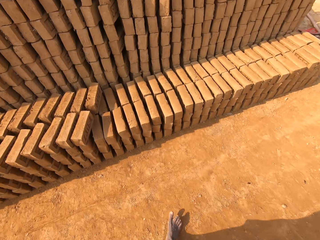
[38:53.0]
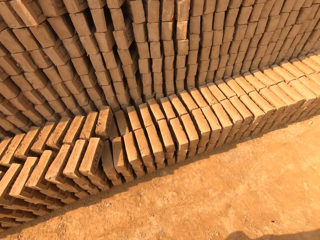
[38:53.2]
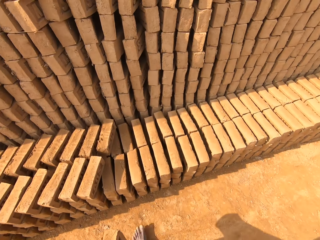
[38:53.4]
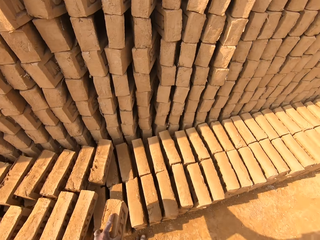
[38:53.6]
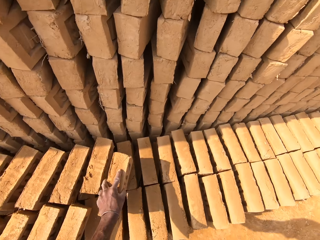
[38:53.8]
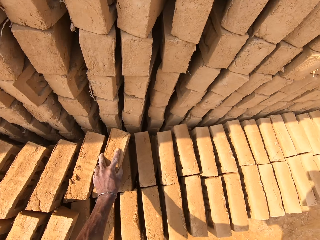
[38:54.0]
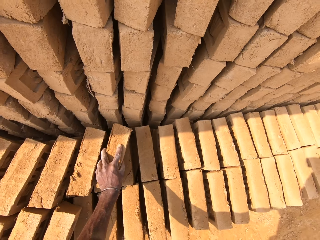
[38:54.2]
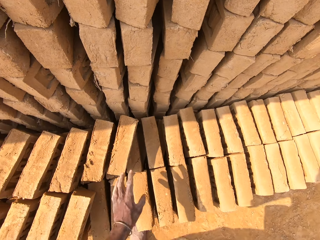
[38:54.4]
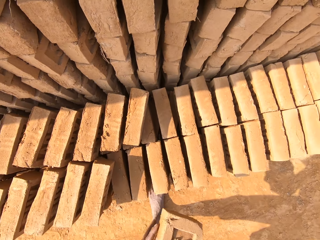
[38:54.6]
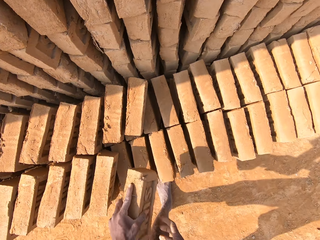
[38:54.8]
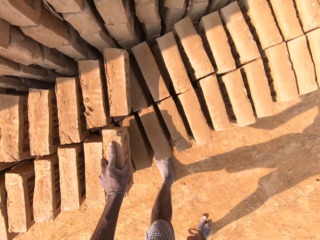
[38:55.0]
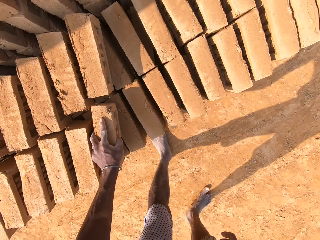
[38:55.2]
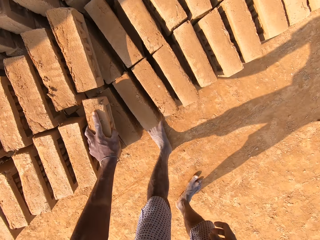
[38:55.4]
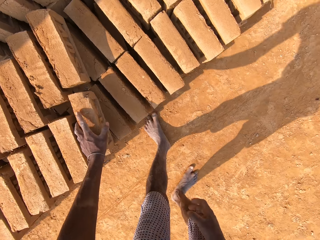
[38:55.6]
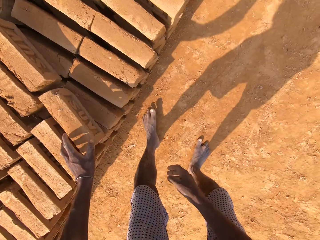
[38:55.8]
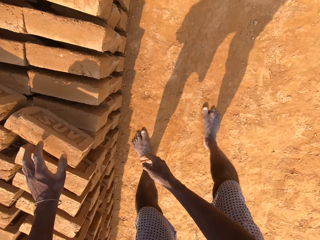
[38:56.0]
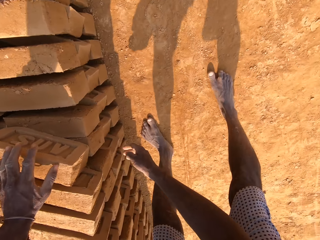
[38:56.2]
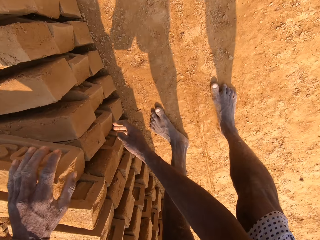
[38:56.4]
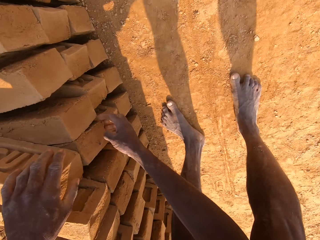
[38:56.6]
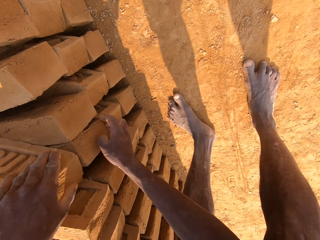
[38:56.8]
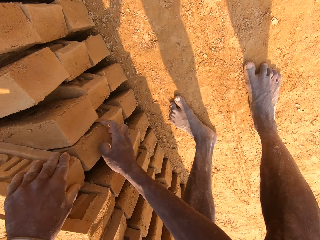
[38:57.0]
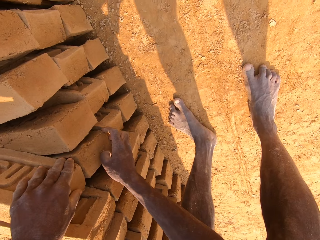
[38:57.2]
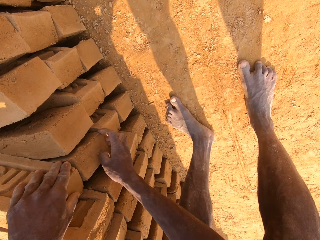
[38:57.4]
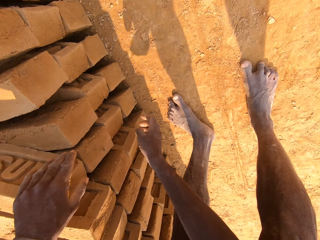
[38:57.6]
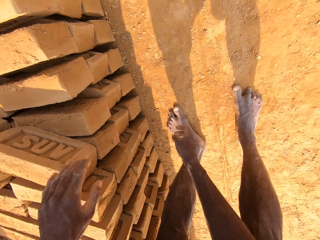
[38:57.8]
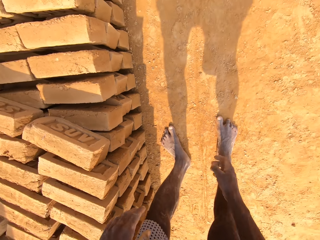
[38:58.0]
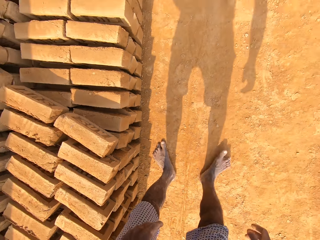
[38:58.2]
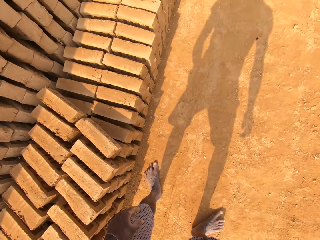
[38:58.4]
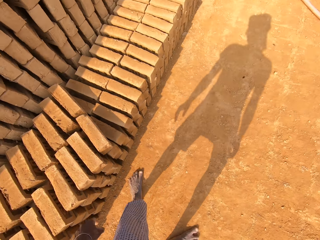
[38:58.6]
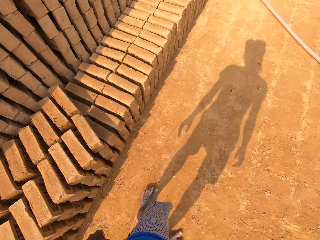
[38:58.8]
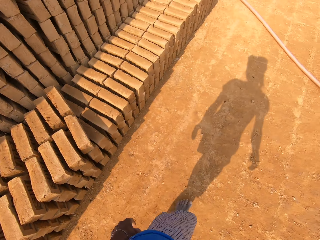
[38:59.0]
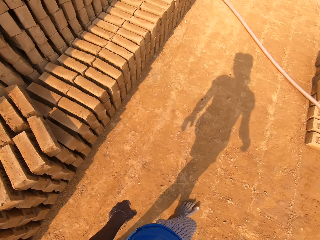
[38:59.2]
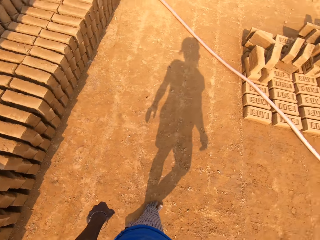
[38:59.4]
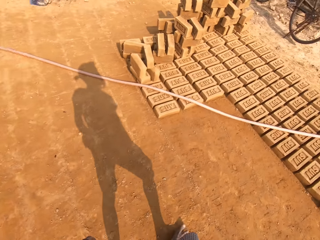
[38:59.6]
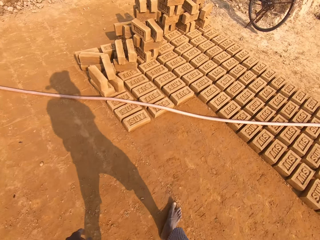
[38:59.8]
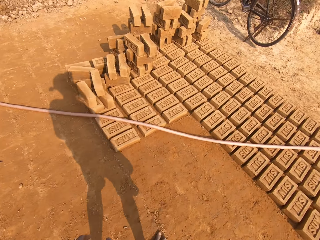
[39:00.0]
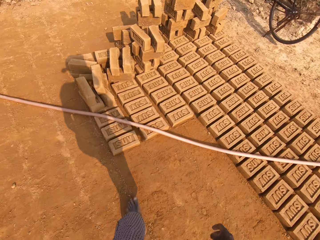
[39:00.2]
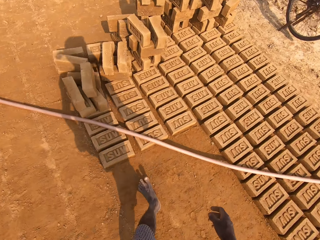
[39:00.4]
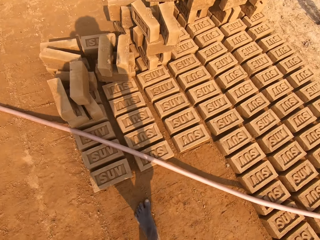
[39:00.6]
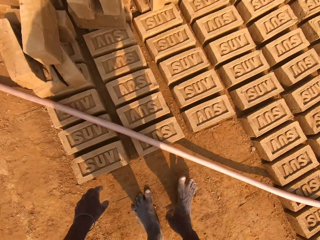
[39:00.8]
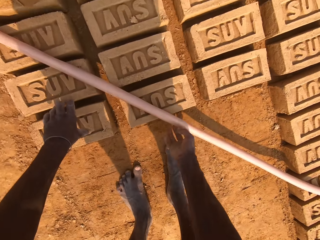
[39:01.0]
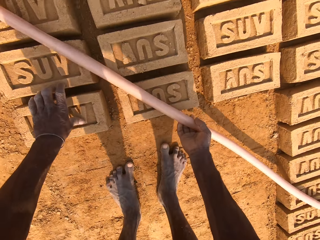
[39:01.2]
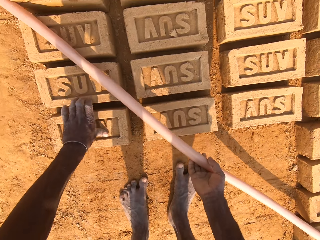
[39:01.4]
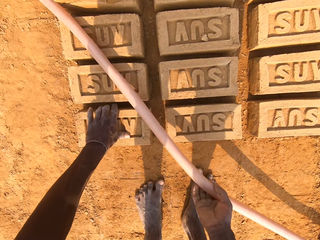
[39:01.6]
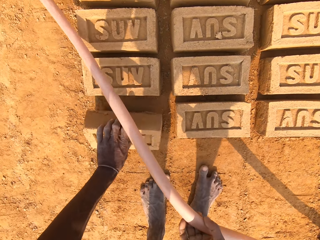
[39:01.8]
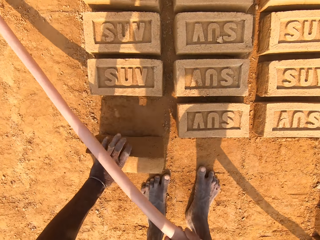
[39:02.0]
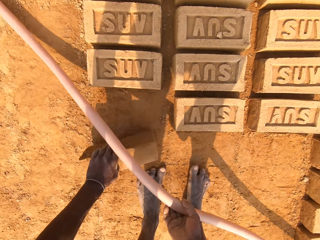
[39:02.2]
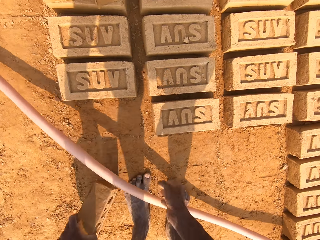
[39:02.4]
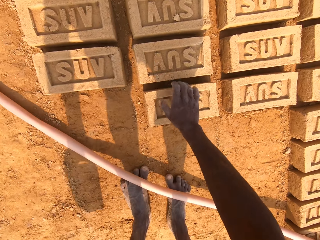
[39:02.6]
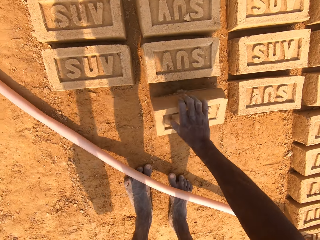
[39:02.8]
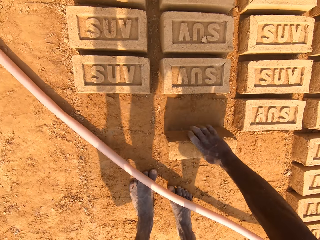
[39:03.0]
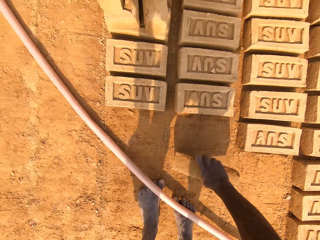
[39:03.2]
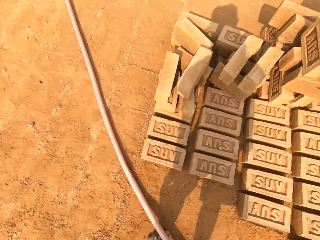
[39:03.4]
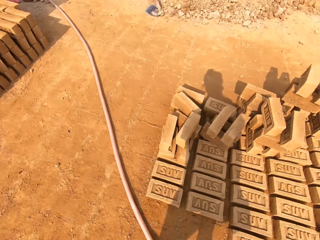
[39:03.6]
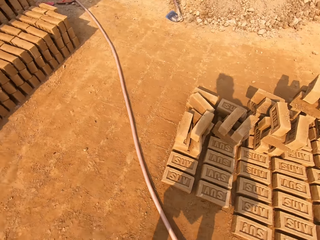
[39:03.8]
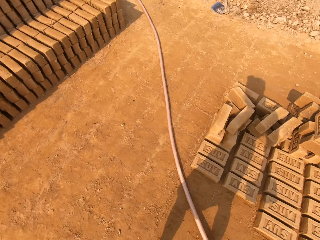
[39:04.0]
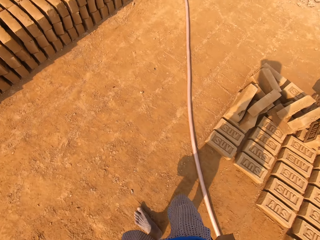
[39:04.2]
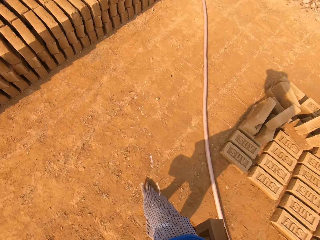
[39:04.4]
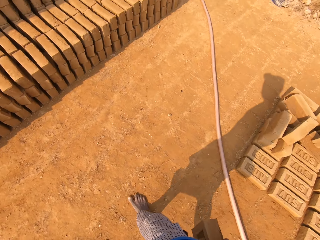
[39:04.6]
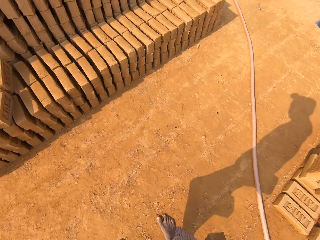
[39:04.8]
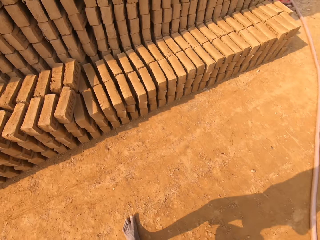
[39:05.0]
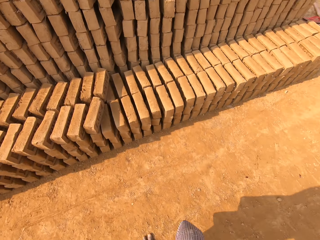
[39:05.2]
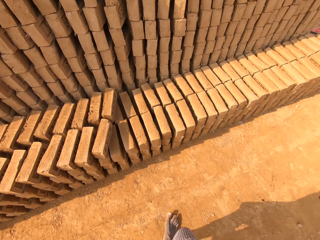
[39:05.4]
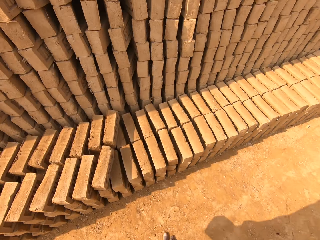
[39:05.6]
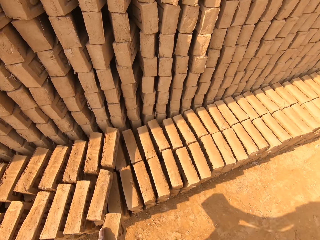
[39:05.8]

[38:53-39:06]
The camera wearer puts the block down. They put the block down again. They pass the block to the left hand. They drop the block on the brick. They move the block. They walk across the field. They move a pipe. They pick up the pipe or block from the ground. They walk across the field.

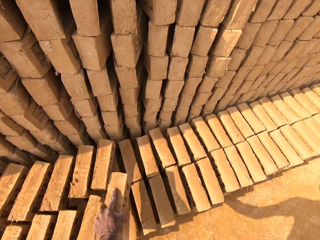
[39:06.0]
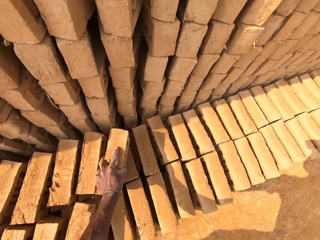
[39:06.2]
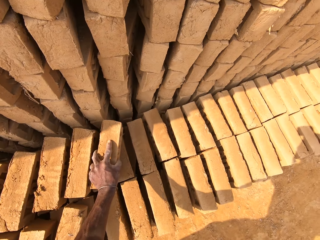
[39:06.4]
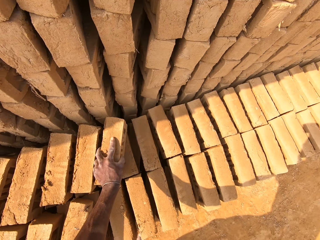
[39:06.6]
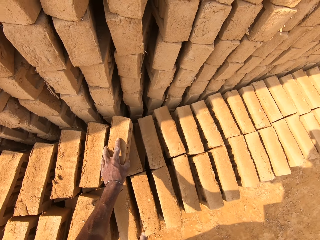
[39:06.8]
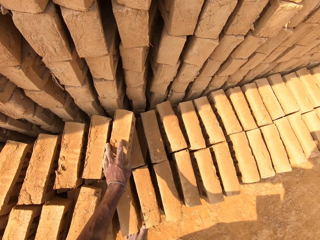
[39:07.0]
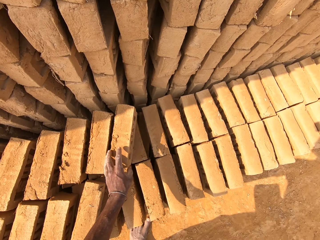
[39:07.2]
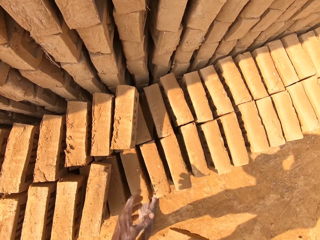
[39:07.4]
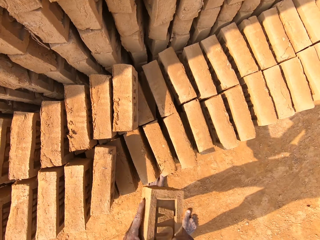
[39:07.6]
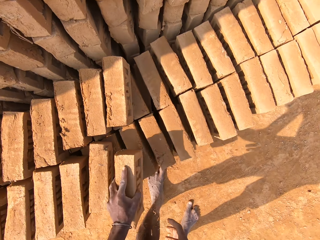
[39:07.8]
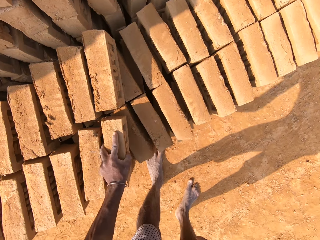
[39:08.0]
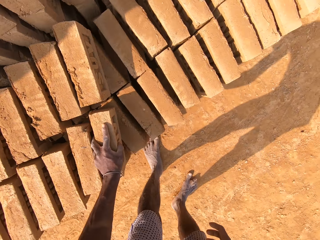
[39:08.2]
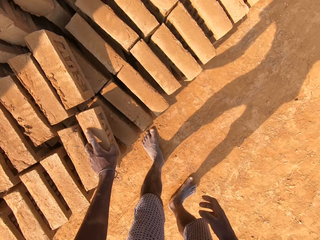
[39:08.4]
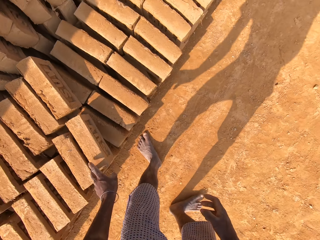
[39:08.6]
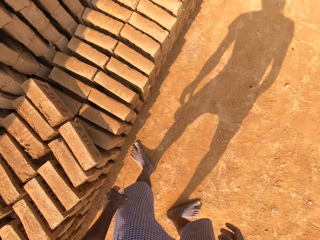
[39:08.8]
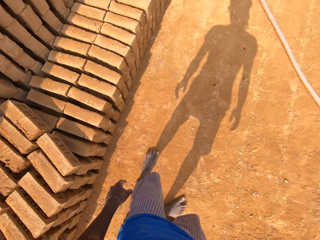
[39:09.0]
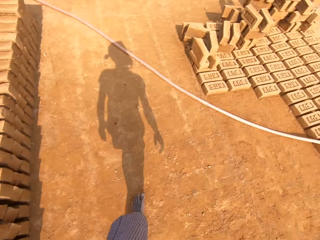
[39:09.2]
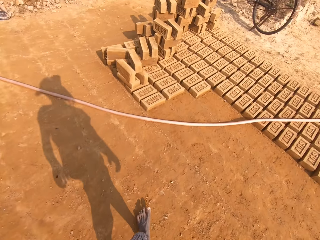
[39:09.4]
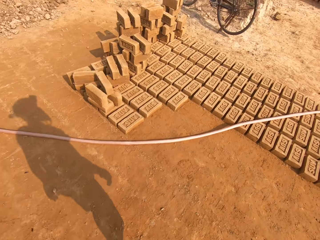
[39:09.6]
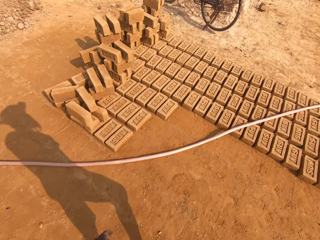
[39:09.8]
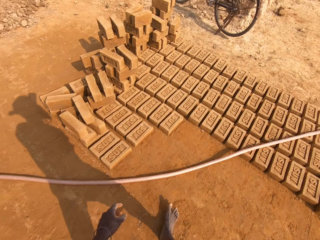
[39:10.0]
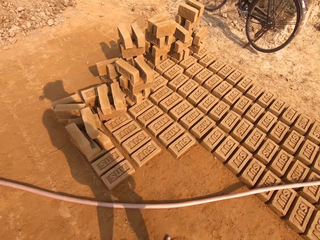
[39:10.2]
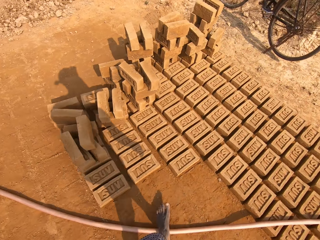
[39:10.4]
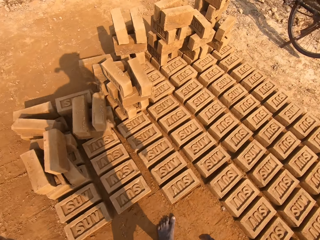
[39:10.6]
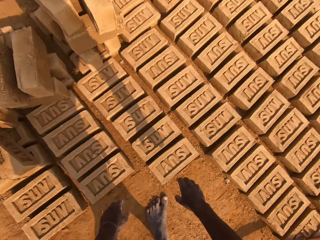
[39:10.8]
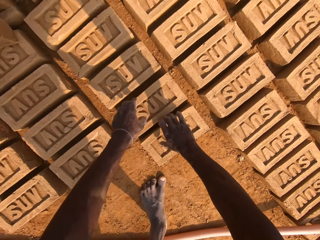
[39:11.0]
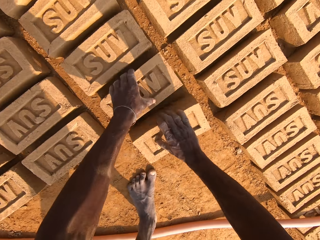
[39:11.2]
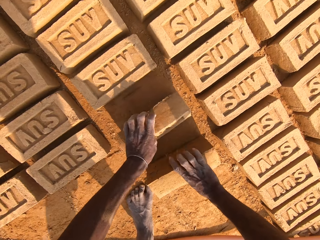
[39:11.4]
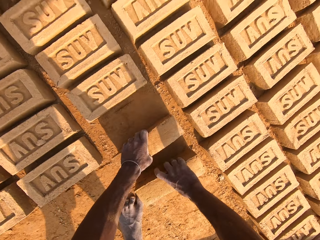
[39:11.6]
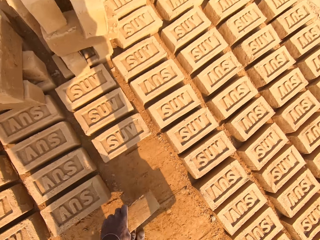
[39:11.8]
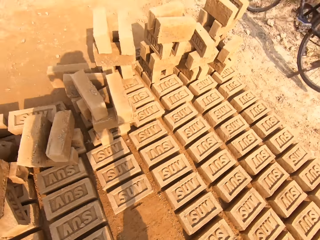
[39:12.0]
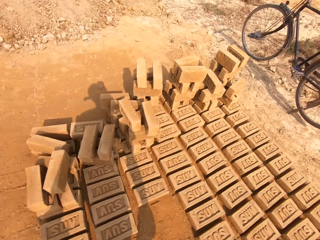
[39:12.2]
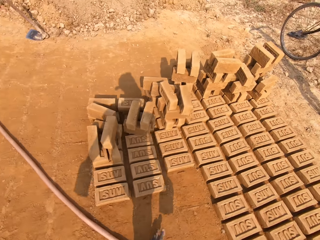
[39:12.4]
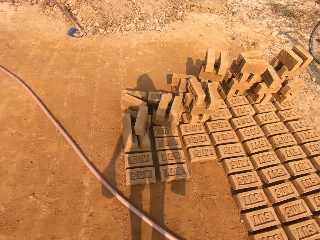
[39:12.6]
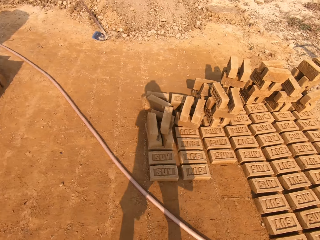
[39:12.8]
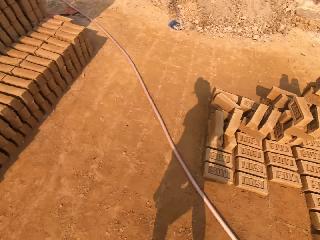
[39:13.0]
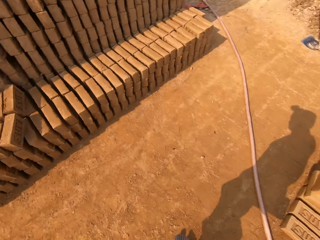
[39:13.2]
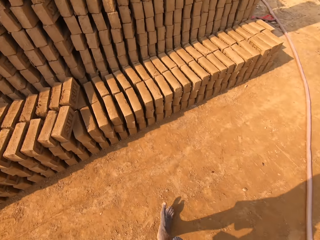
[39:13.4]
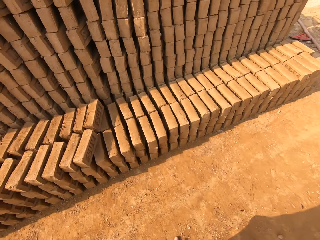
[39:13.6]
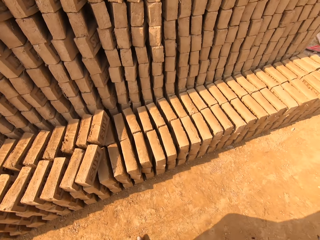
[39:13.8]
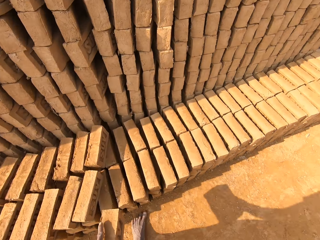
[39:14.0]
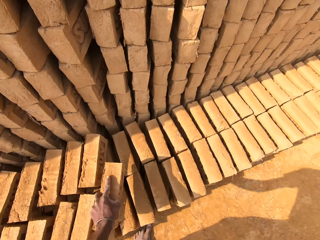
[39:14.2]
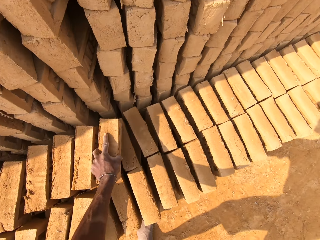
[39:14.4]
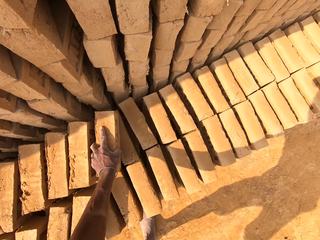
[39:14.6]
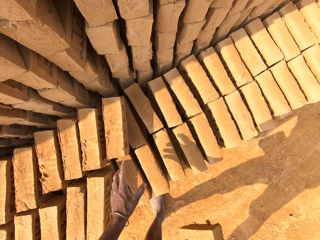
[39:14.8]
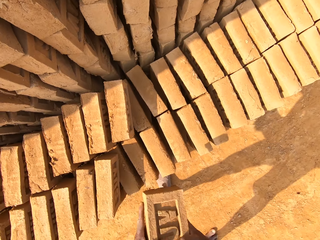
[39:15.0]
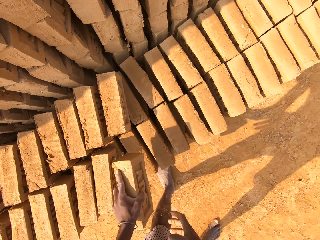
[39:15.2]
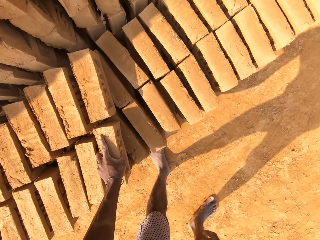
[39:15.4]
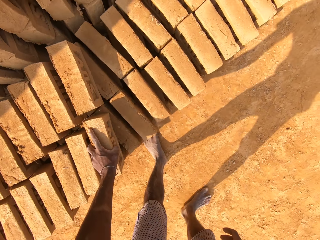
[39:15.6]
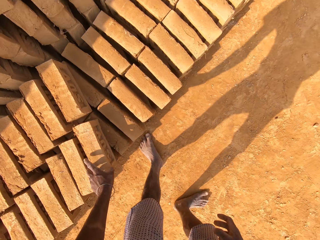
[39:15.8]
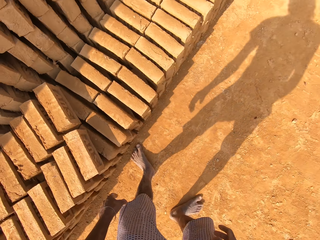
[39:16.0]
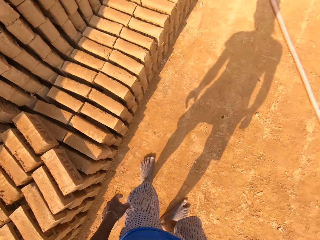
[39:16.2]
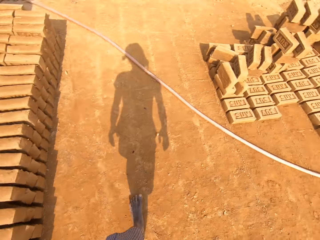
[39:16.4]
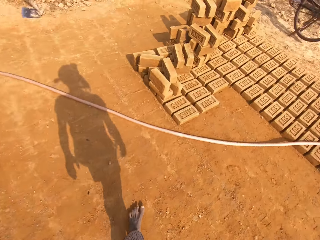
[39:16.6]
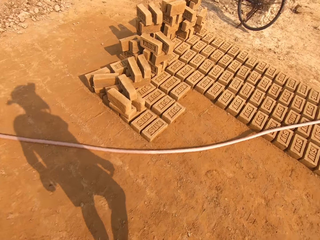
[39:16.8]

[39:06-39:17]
The camera wearer puts the block down. They pass the block to the left hand. They drop the block on the brick. They walk across the field. They pick up the pipe or block from the ground. They walk across the field. They put the block down. They pass the block to the left hand. They drop the block on the brick.
